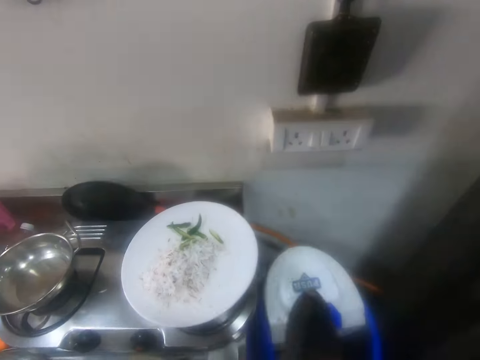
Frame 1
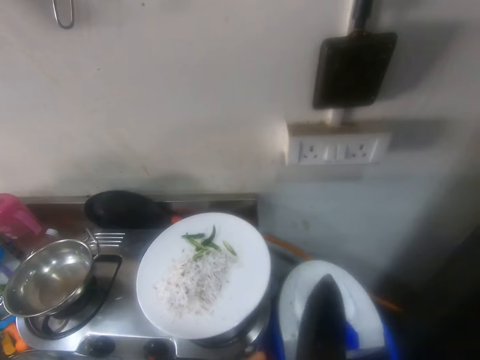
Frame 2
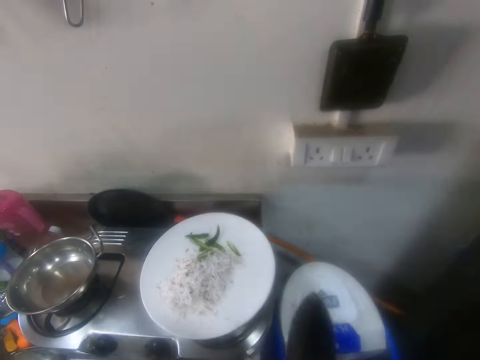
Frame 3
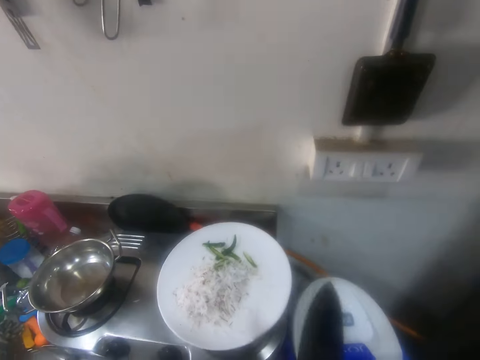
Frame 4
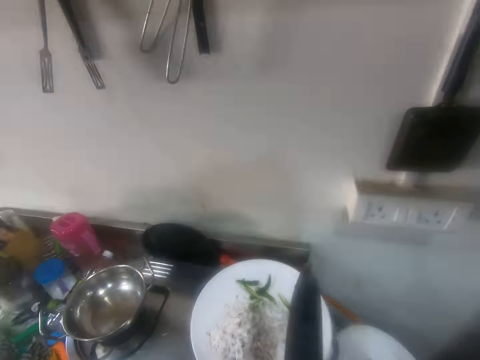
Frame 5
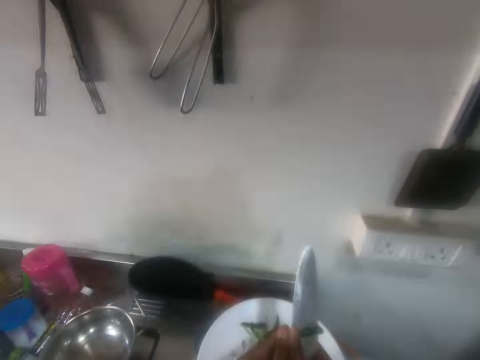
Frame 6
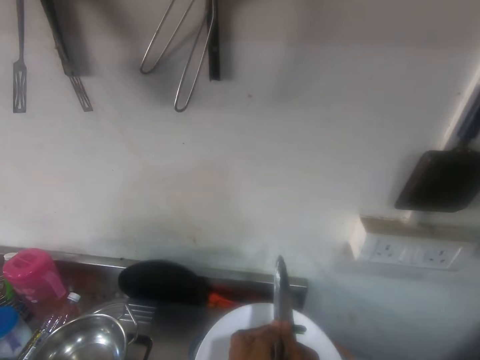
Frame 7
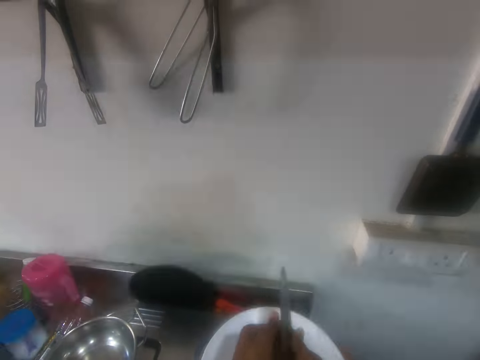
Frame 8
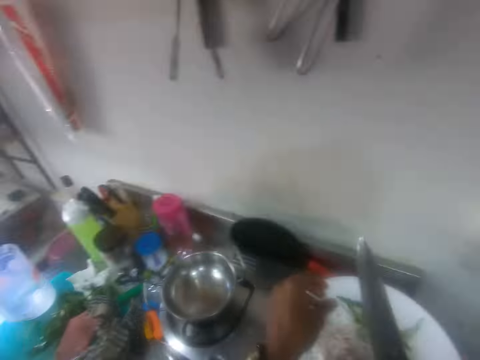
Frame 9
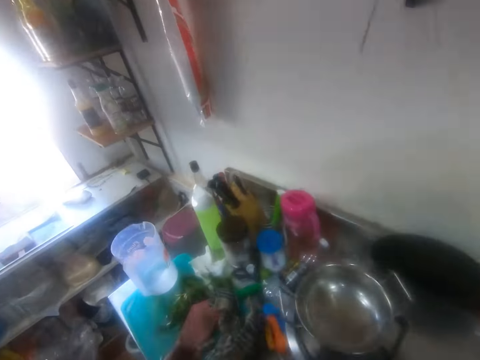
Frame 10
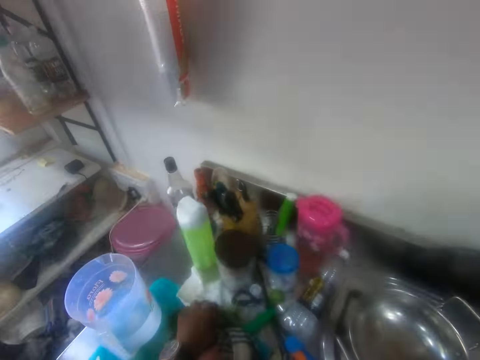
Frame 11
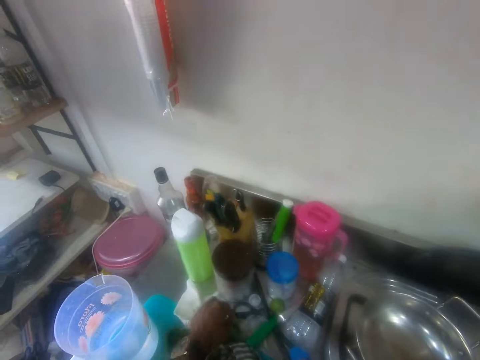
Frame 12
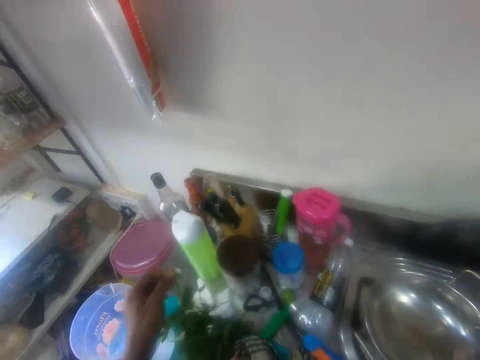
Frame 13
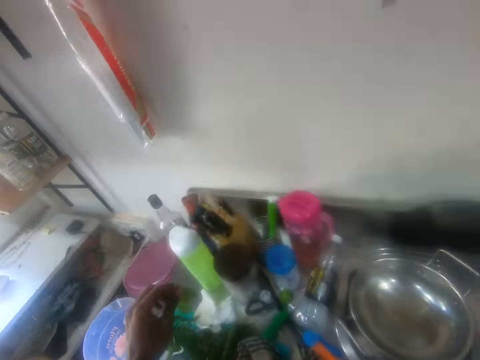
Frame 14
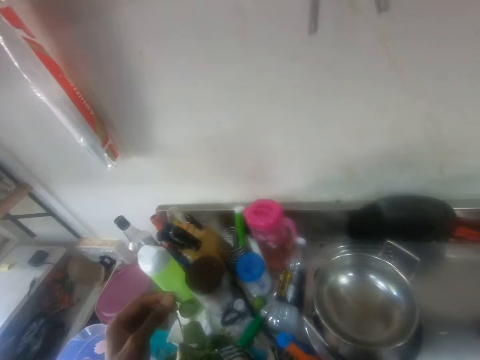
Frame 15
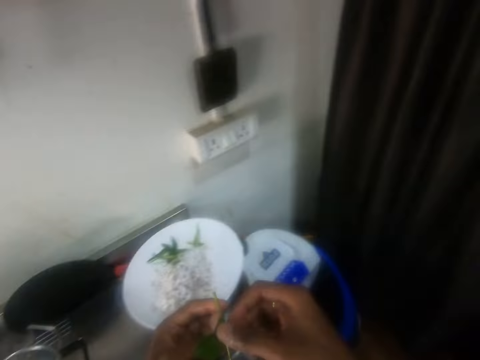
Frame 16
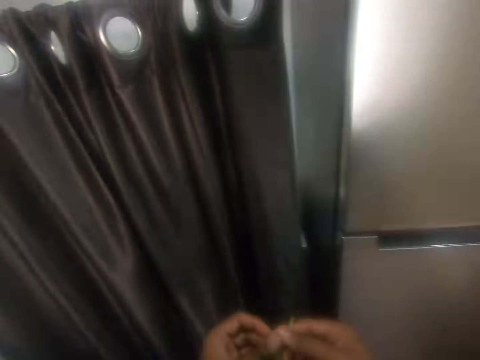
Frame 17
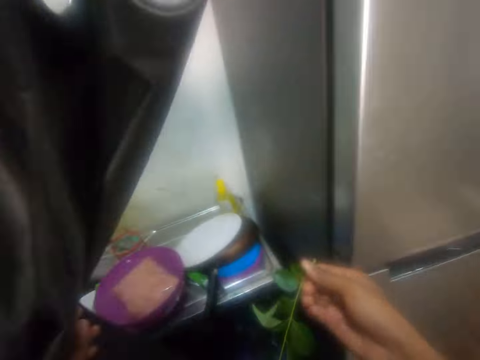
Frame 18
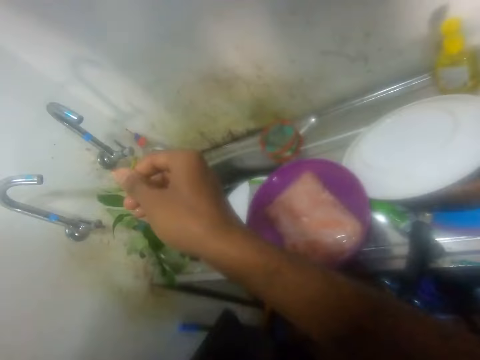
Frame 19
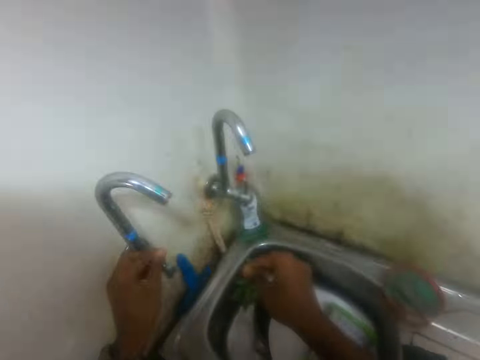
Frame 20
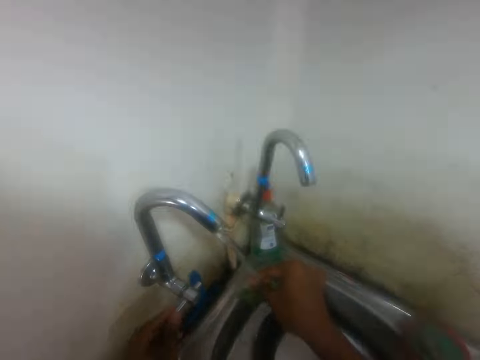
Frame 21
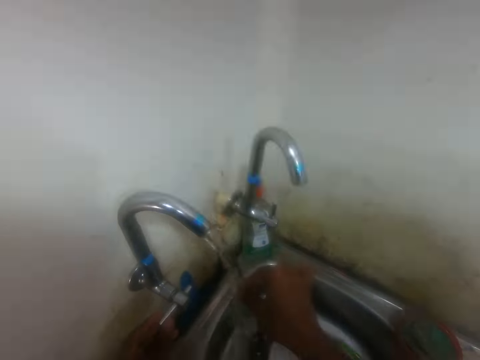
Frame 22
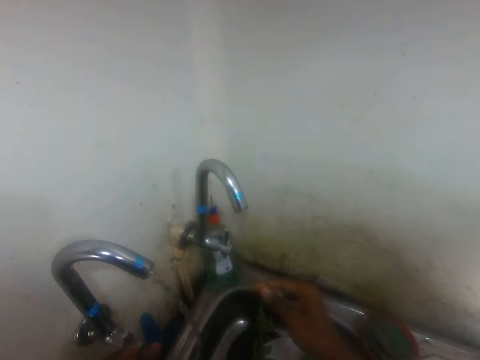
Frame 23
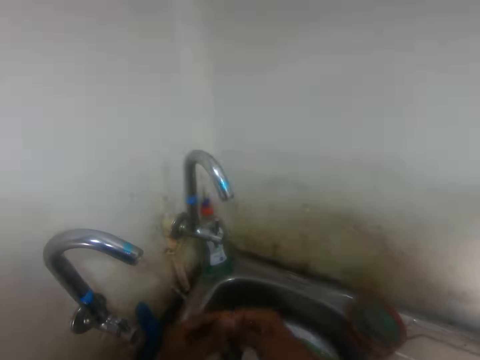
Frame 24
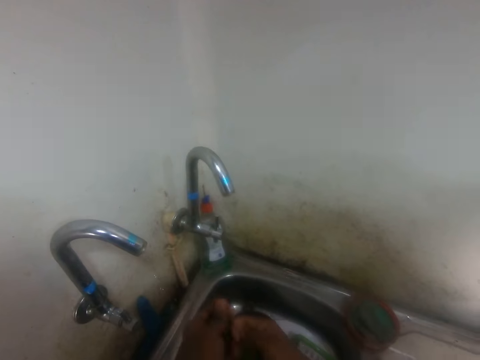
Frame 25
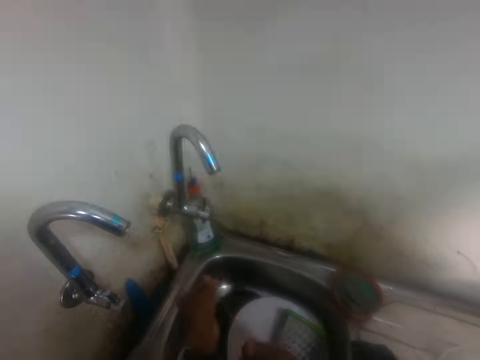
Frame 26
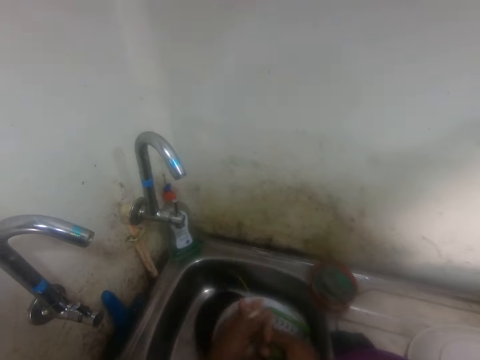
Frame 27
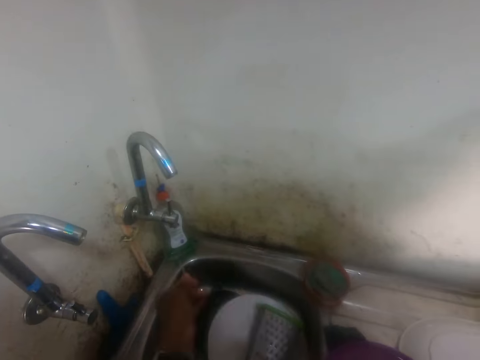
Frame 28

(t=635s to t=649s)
The camera wearer puts something in the bowl on the table. He moves around and picks coriander leaves or plant leaves on the table. He moves around and looks around. He moves the curtain with his left hand. He switches on the sink tap or faucet. He cleans the coriander leaves in the sink. He closes the faucet and plucks the plant leaves.

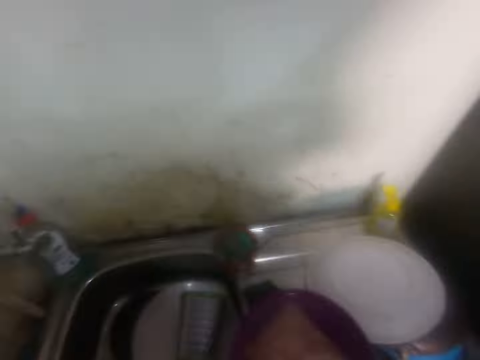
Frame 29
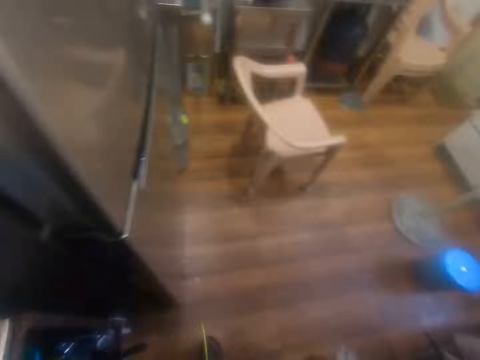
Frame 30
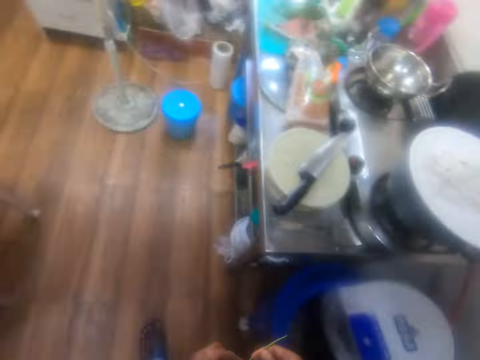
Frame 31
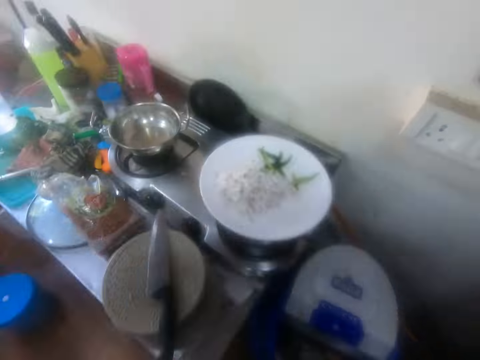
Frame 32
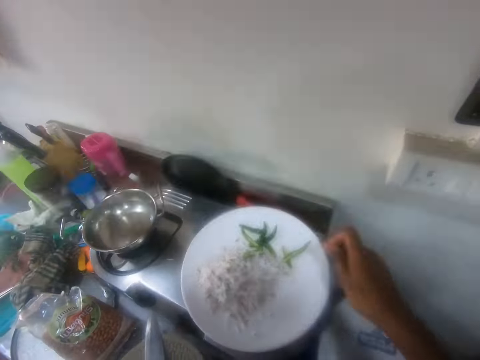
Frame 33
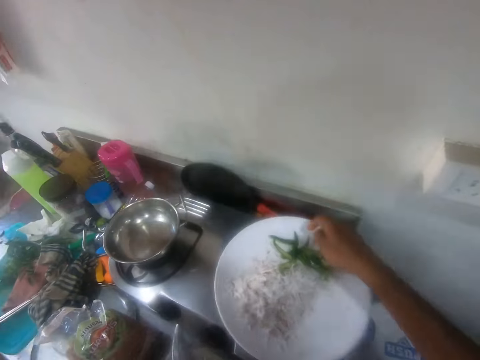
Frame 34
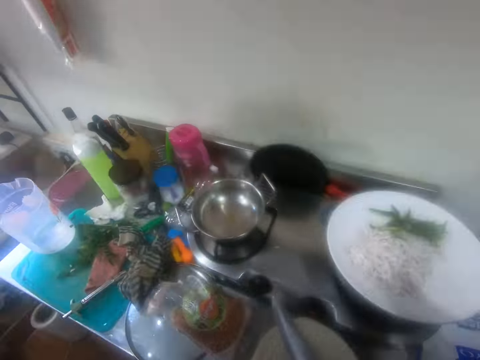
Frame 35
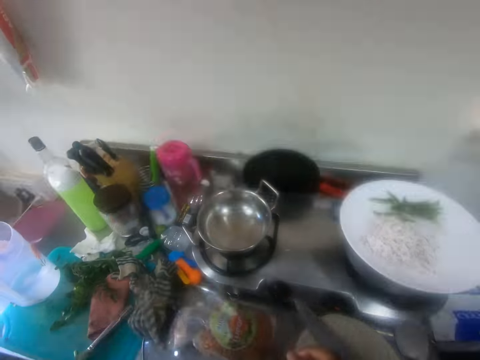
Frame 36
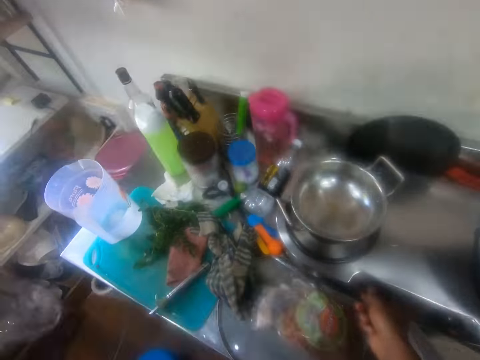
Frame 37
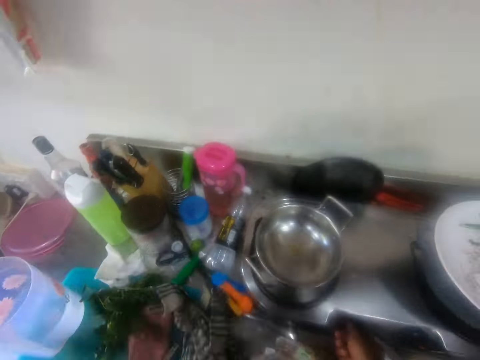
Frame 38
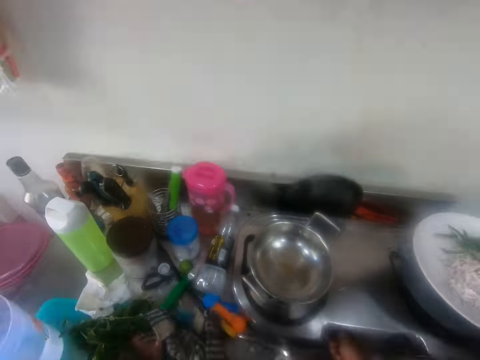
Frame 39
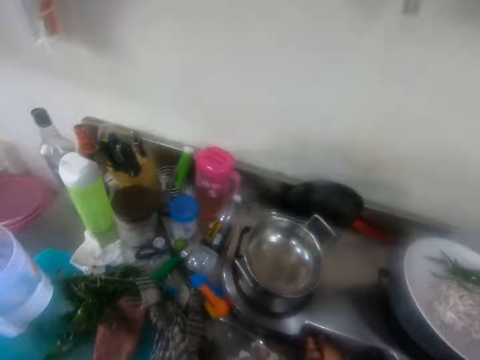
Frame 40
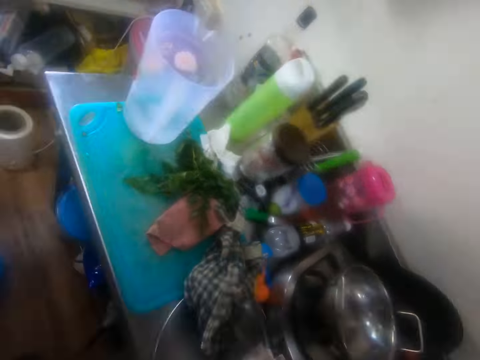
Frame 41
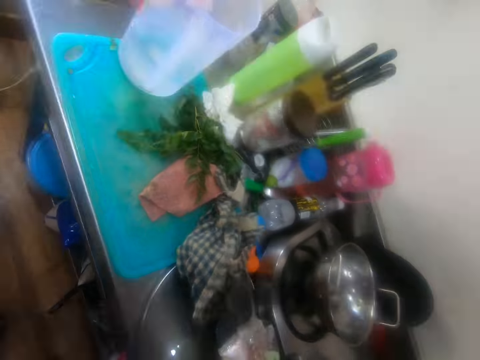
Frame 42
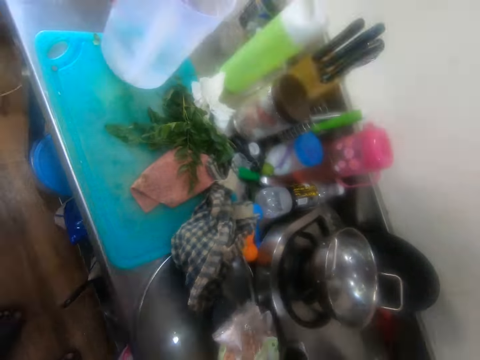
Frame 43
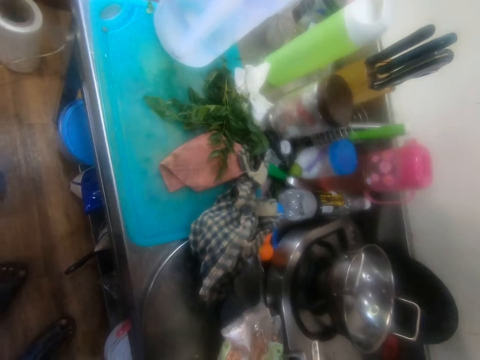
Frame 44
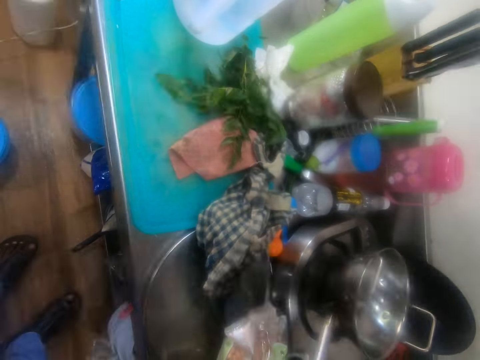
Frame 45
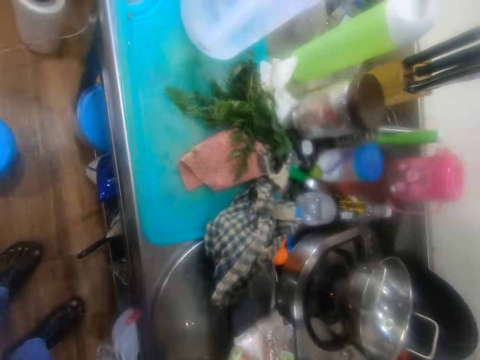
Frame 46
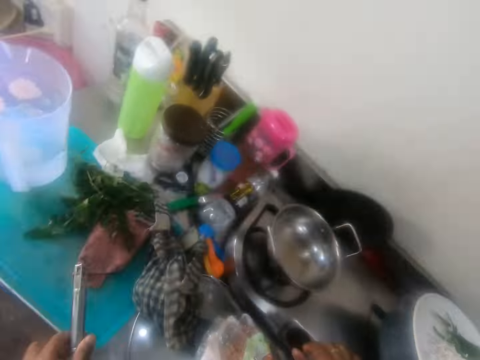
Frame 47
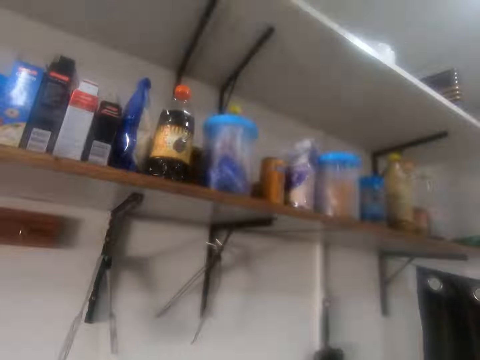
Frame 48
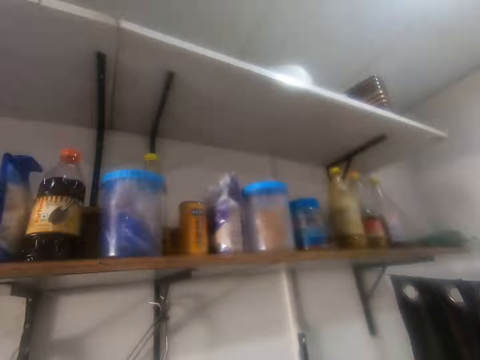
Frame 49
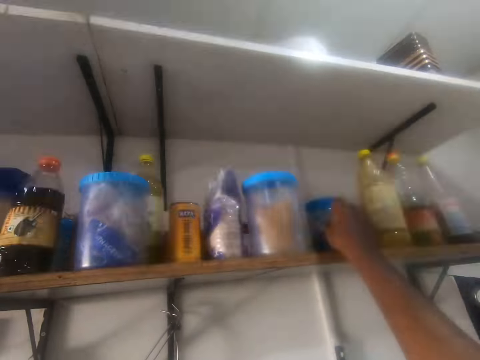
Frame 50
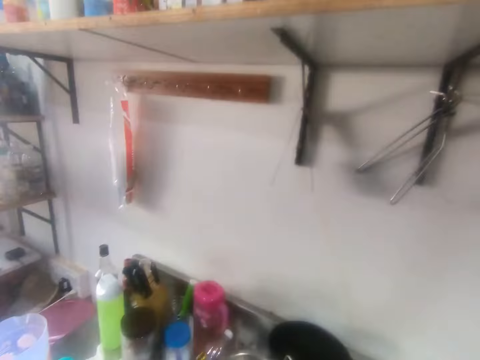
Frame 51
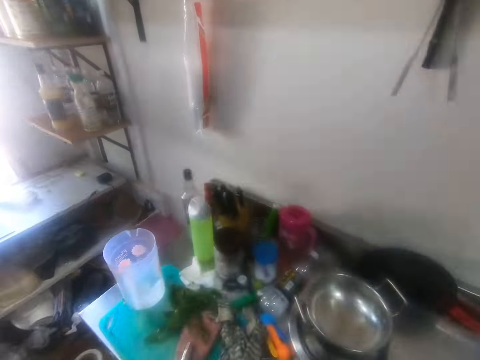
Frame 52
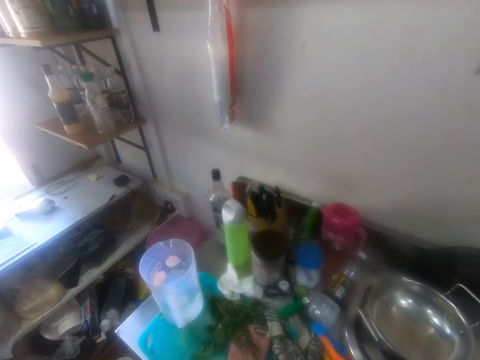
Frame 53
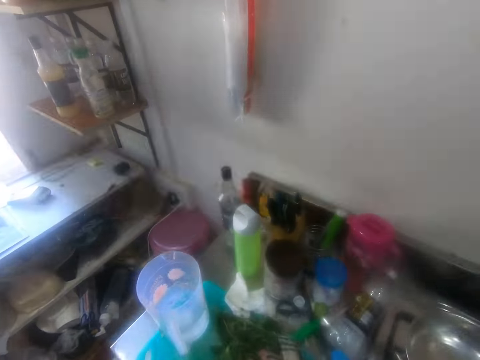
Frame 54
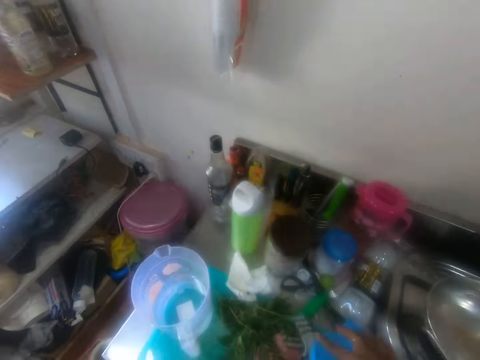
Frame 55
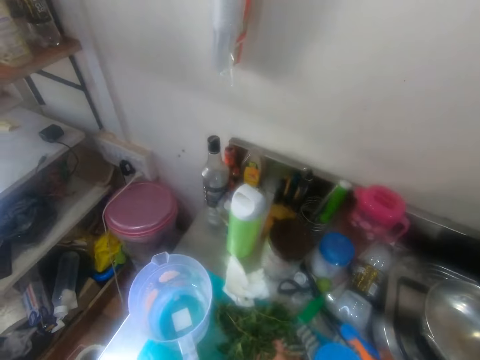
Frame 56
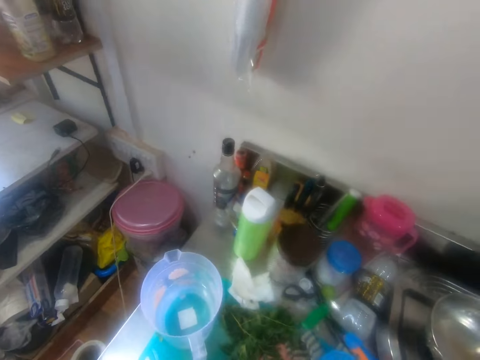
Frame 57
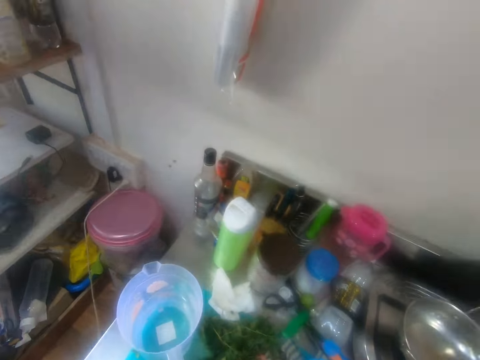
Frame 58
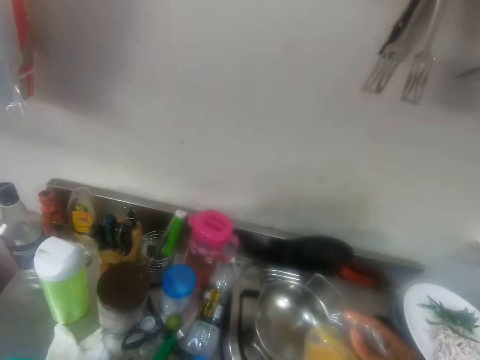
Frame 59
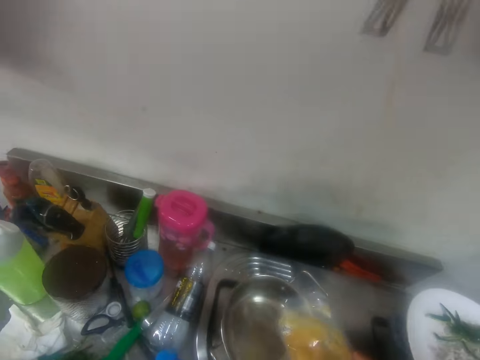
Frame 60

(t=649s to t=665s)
The camera wearer turns around and looks around. They walk around. They put the coriander leaves in the plate on the table. They move around and look around. They turn a cooker knob. They look around. They light the cooker with a lighter. They look around. They move the plastic tins or a container in the cabinet. They pick the container on the shelf. They look around. They open the container. They pick a paper in the container.
